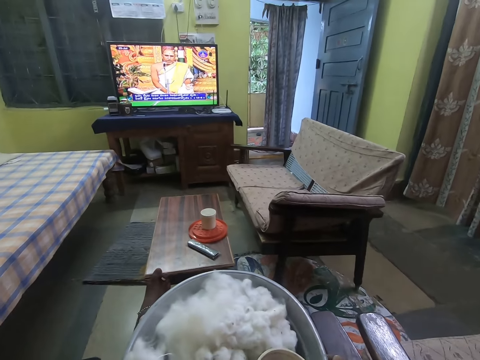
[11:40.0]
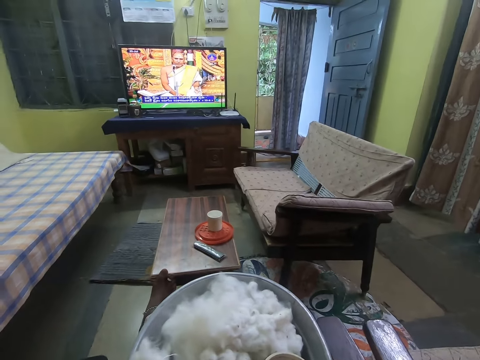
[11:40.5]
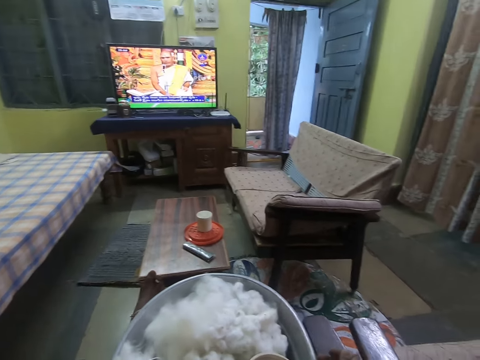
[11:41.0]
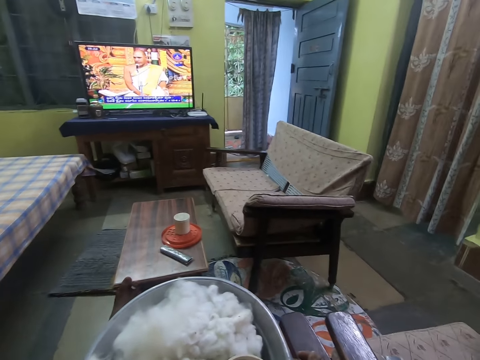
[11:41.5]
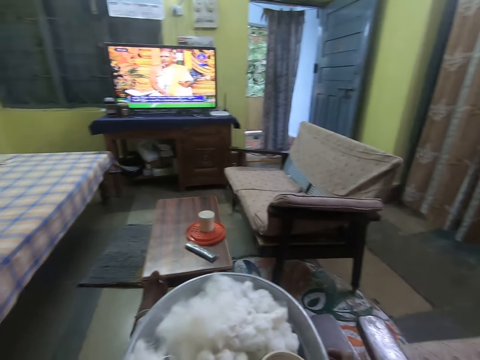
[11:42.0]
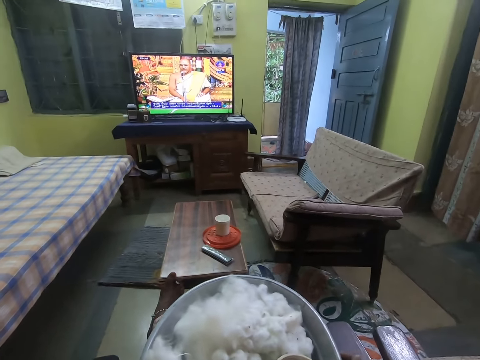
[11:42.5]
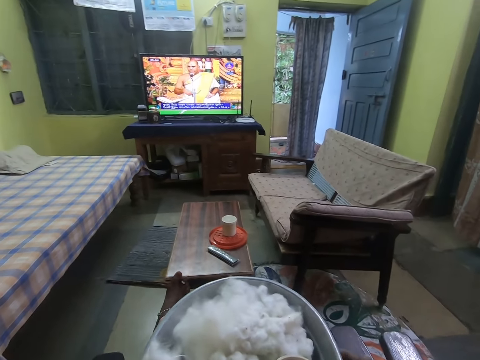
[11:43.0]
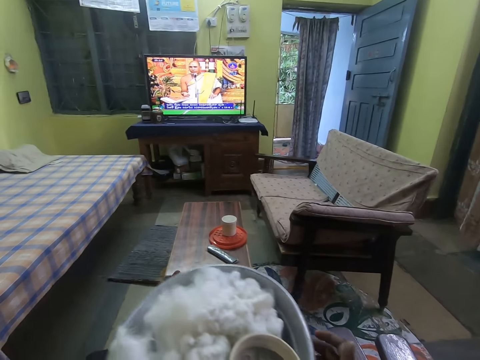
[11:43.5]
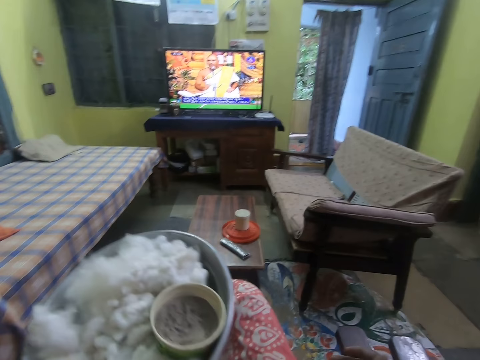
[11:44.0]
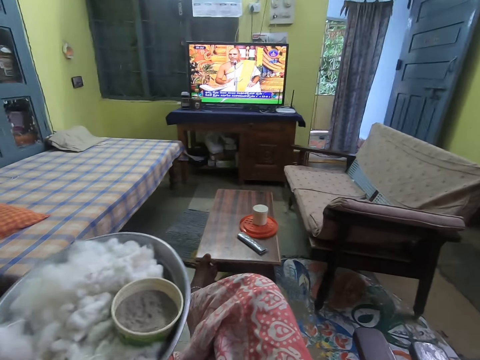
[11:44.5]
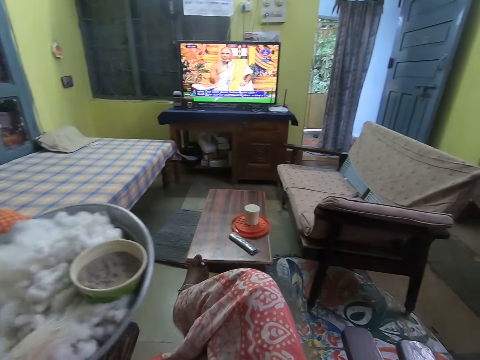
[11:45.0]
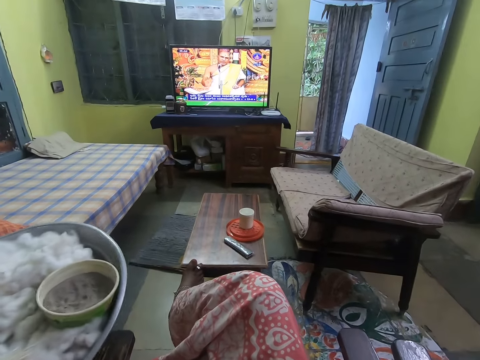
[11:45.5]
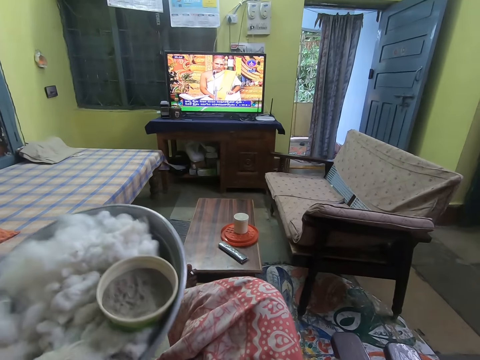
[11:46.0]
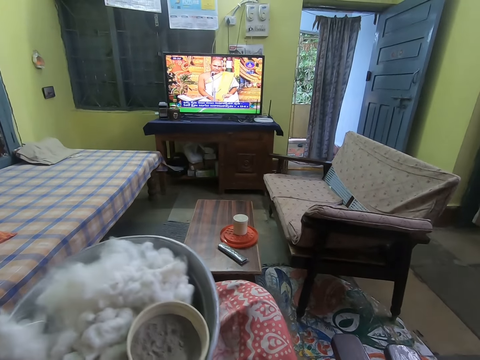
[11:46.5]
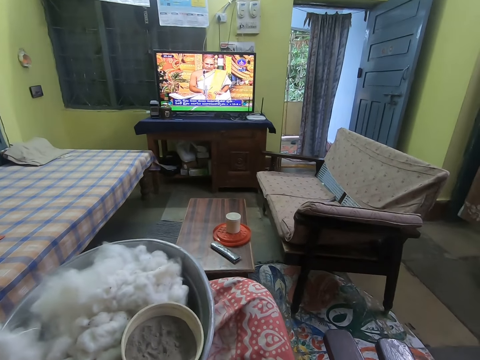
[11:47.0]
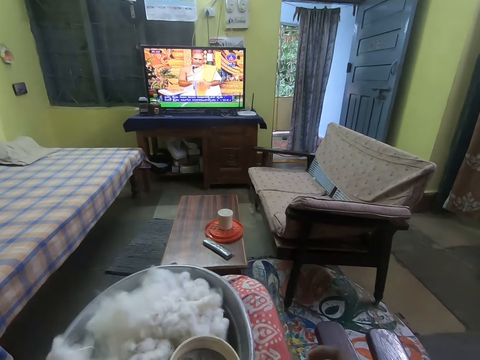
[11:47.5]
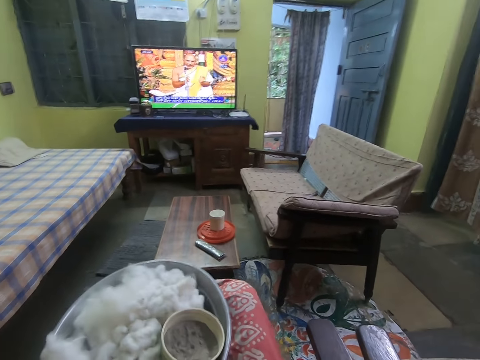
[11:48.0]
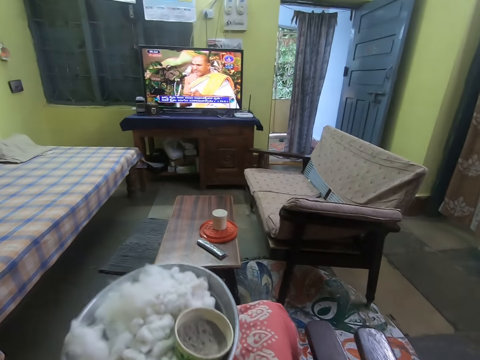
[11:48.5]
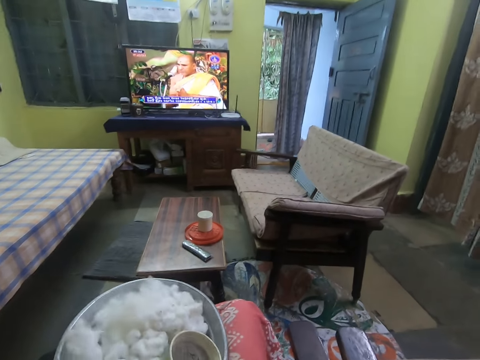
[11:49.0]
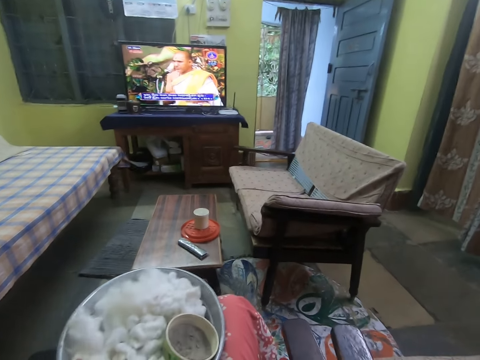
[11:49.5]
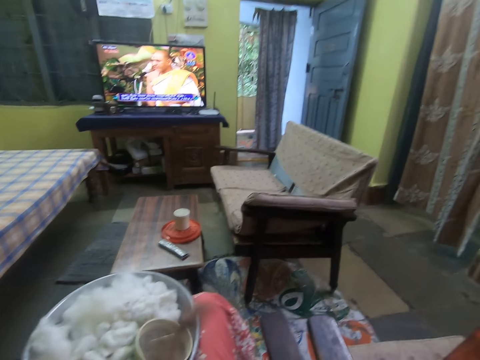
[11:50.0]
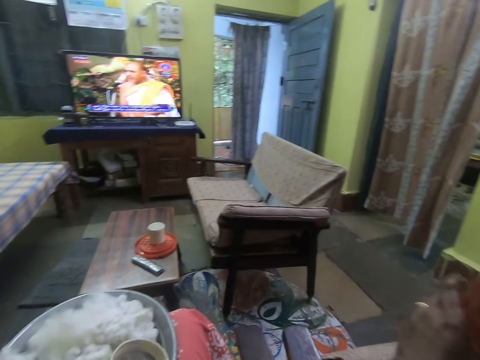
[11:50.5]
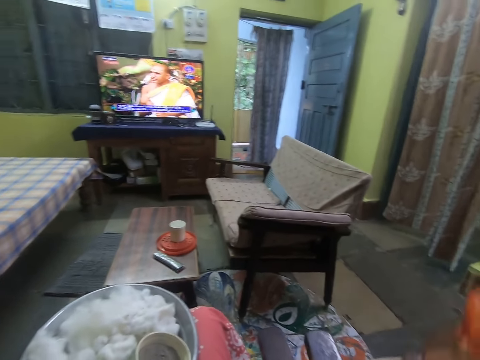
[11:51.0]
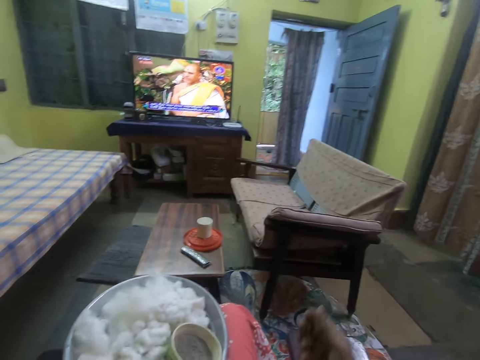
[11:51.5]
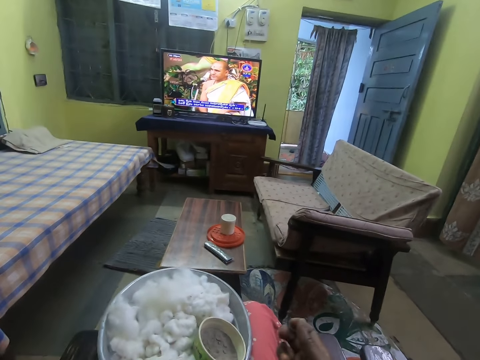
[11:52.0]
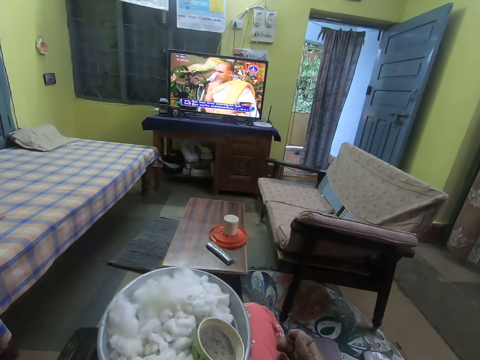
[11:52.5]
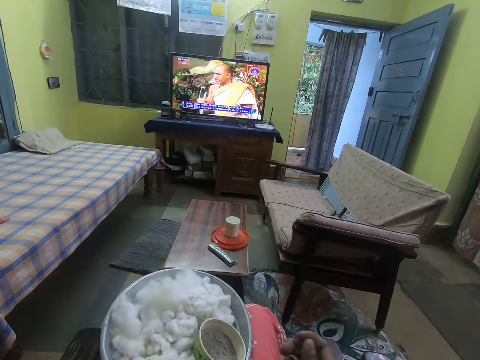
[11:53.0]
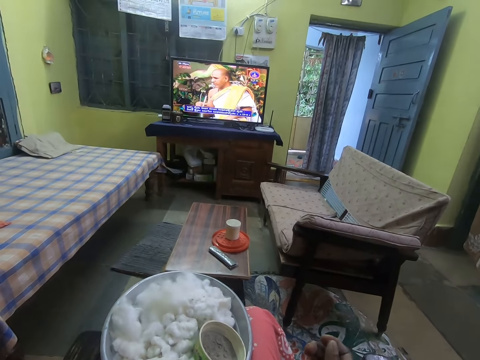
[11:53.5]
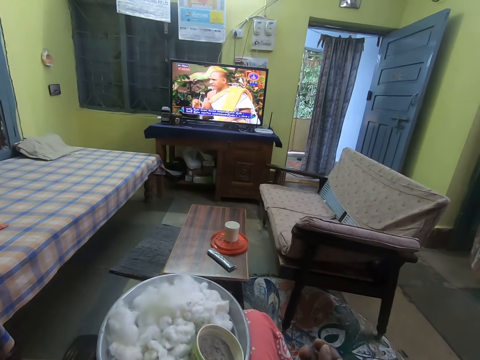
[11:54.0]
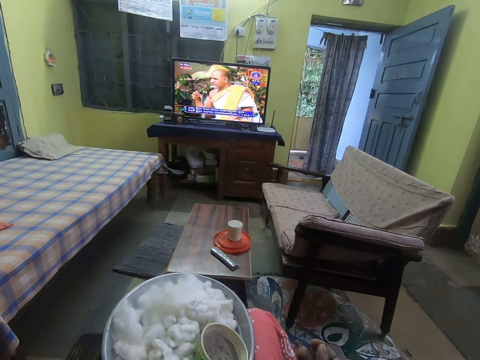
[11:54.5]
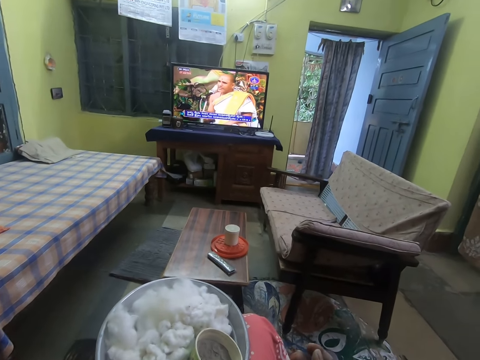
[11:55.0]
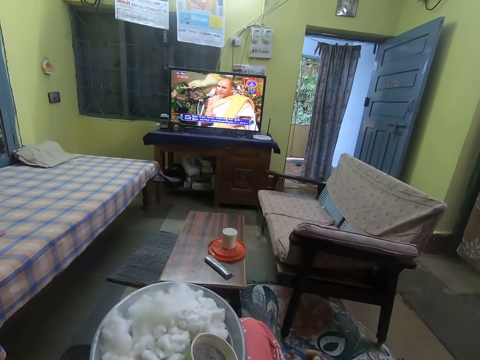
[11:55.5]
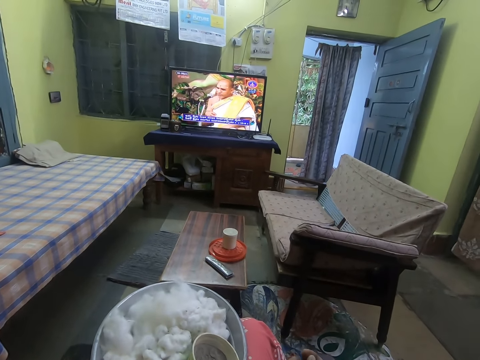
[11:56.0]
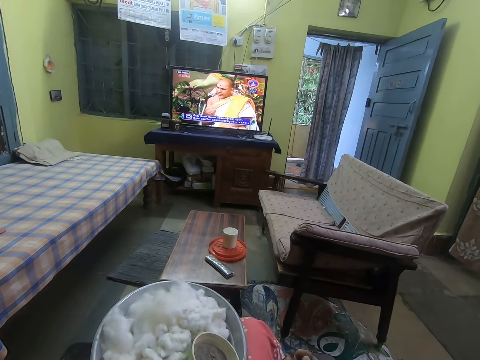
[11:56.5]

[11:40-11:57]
The camera wearer moves up the tray. They put the tray on the legs. They converse with a woman. They move a hand, hold a container, and move the container. They move a hand forward.

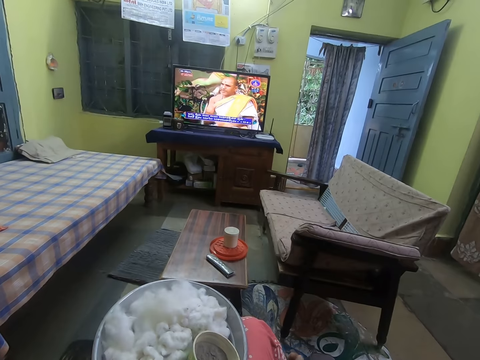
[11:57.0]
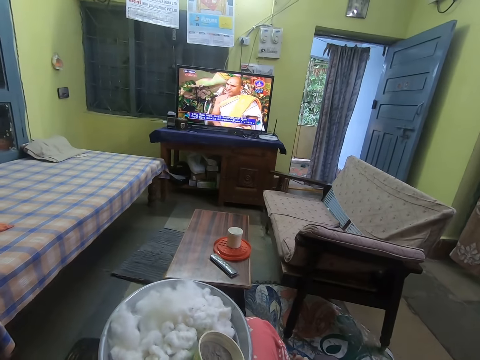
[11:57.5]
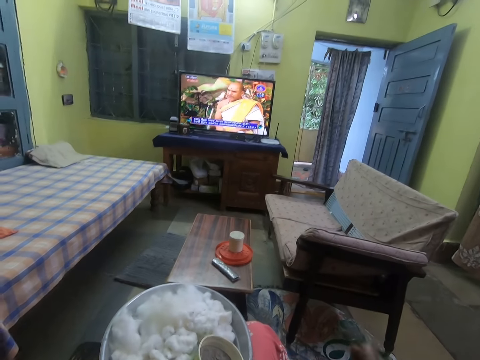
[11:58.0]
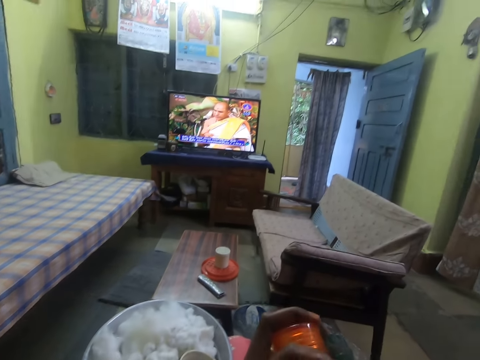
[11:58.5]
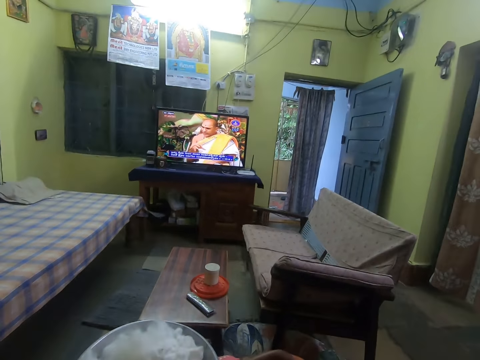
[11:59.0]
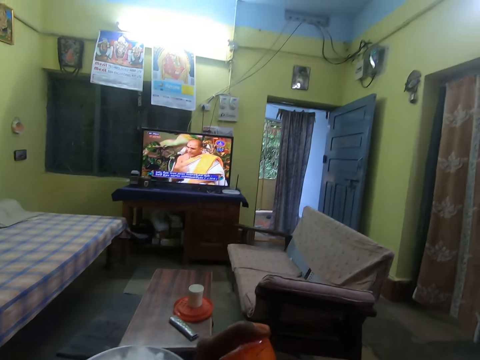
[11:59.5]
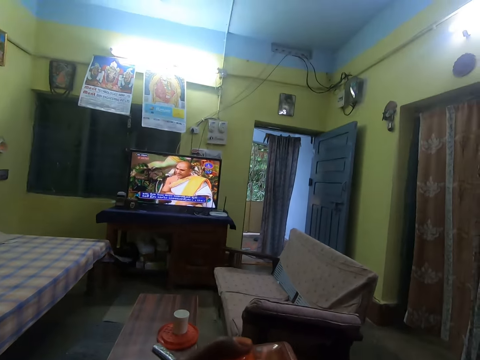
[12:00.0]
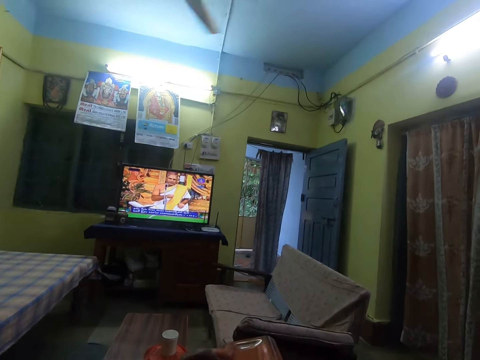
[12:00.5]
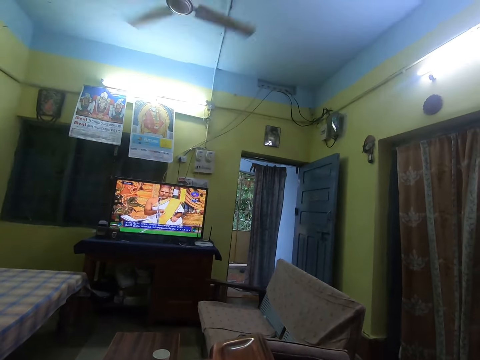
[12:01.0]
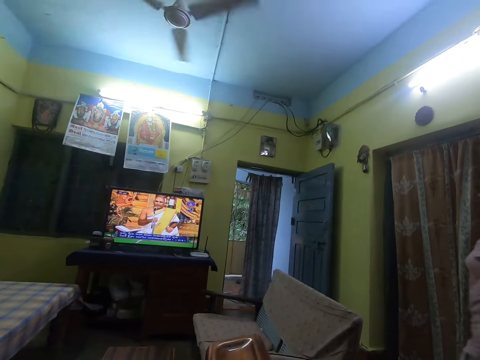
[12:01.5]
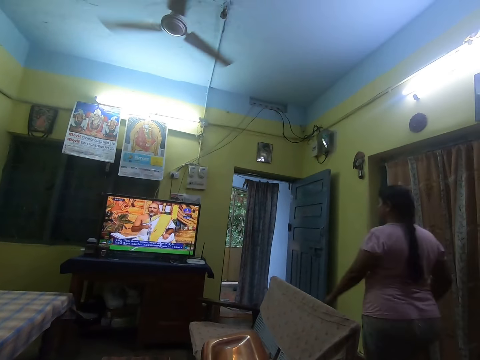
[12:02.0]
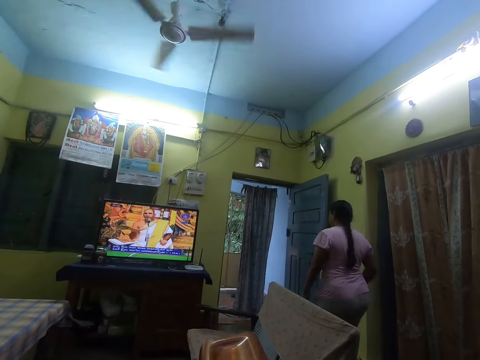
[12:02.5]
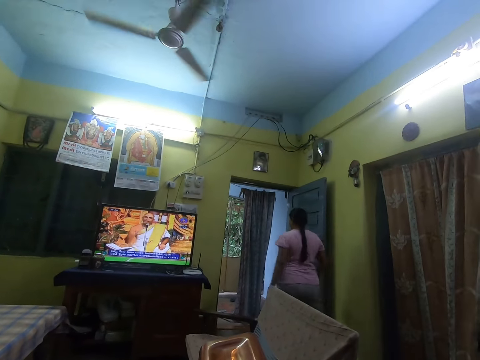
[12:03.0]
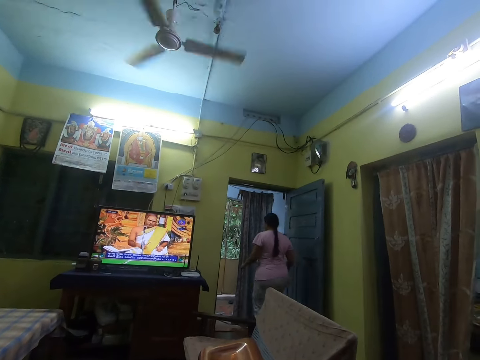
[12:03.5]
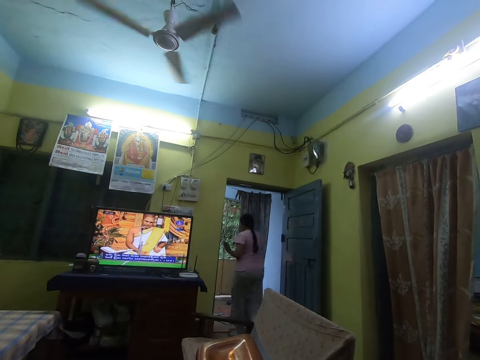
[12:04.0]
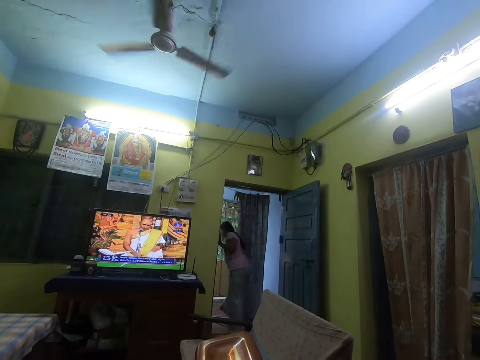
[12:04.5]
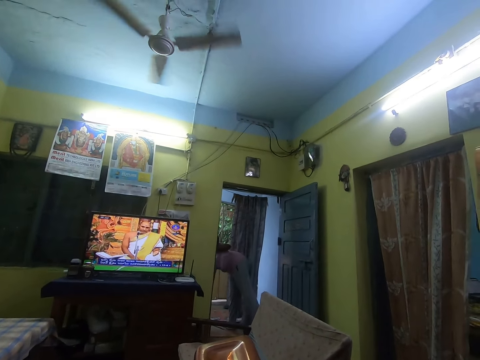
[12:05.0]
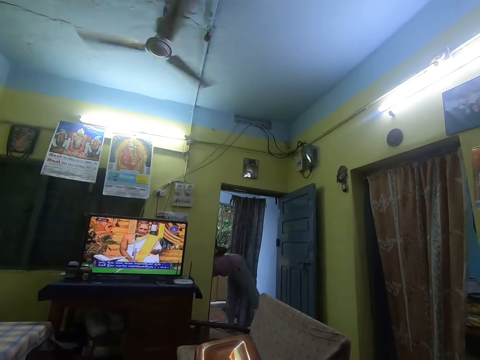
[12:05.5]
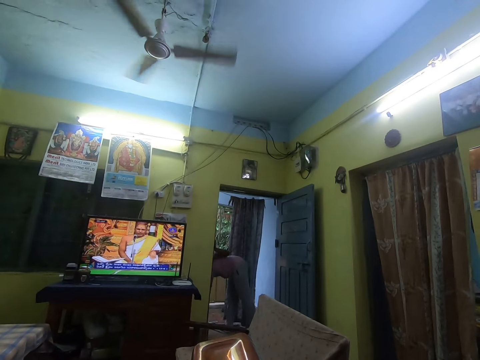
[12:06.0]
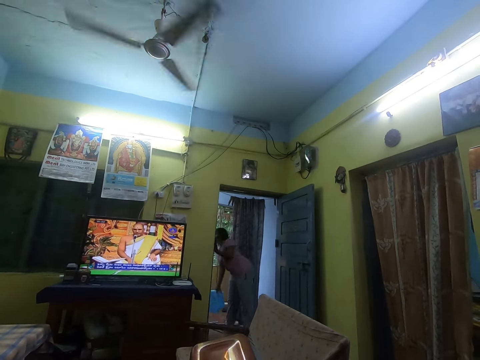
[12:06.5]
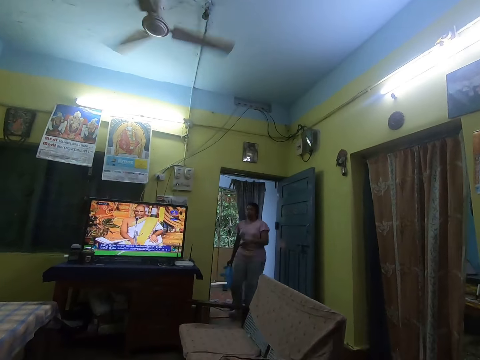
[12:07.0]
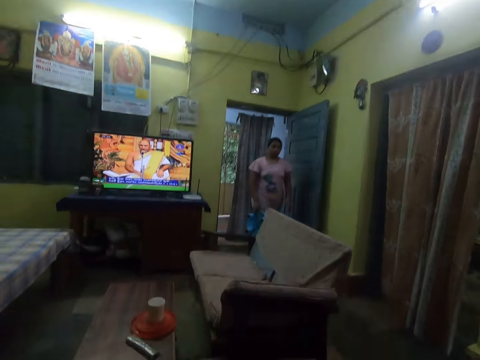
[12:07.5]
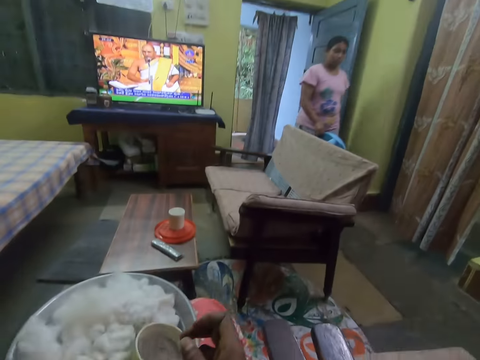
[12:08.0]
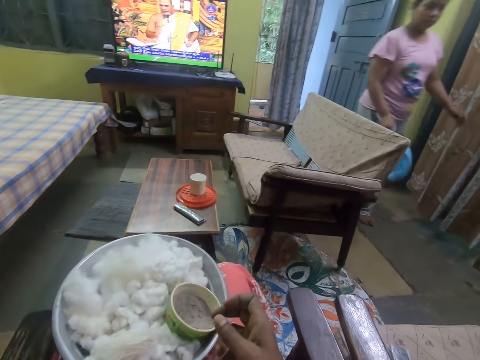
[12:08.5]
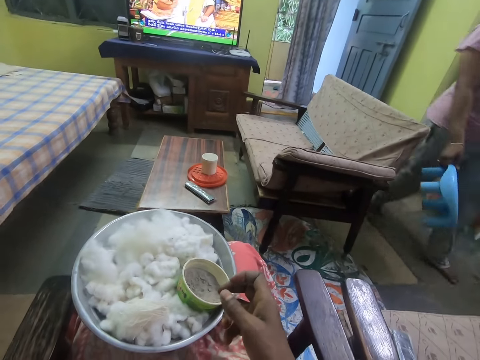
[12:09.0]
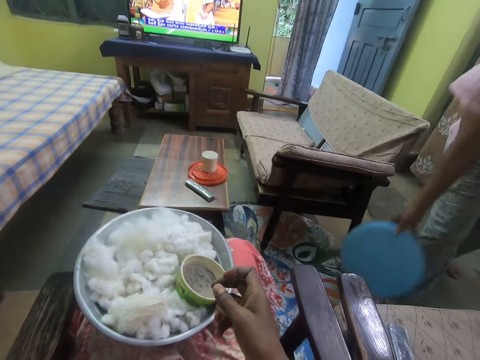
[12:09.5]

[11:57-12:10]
The camera wearer moves the container. She drinks from a bottle in her right hand. The woman walks past the camera wearer. The woman picks a stool on the floor with her right hand. The camera wearer moves the container down. She moves her hand forward.
